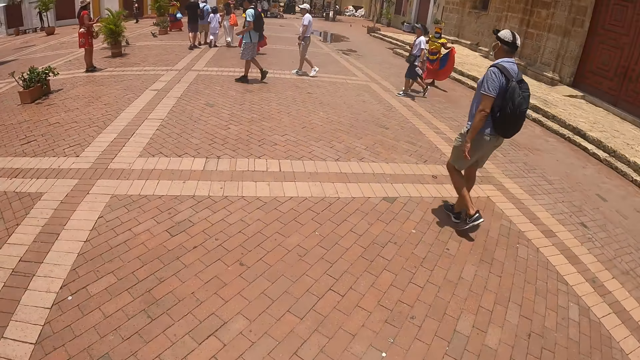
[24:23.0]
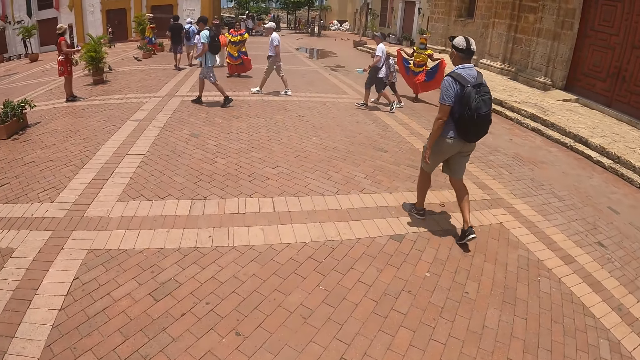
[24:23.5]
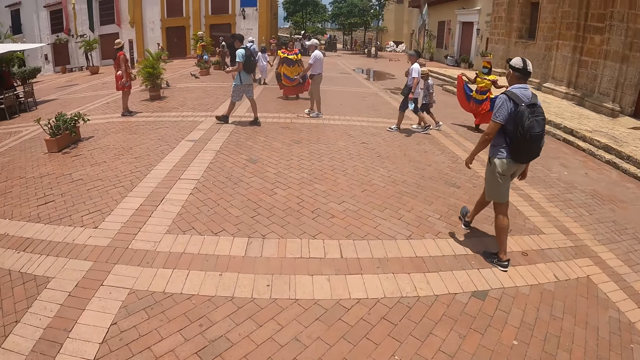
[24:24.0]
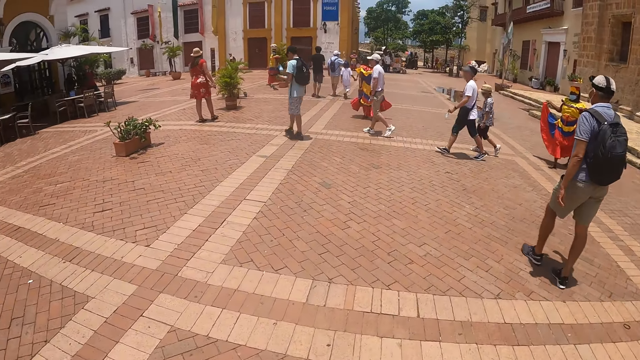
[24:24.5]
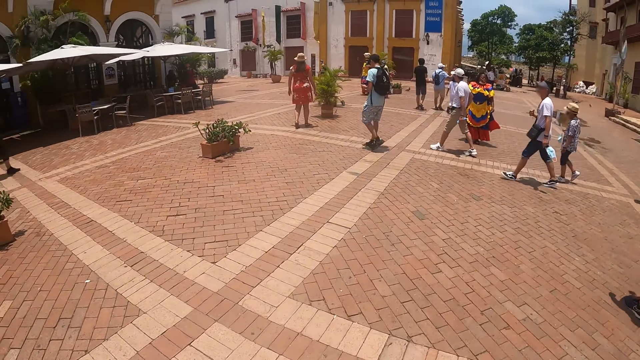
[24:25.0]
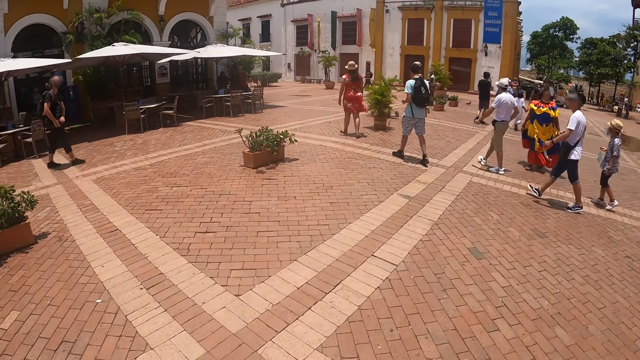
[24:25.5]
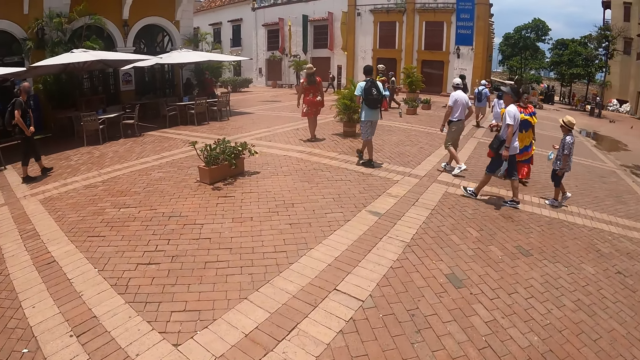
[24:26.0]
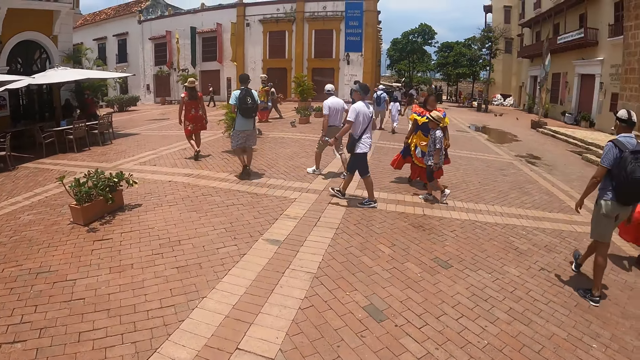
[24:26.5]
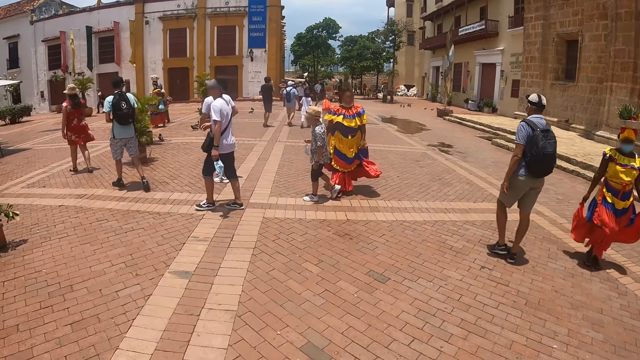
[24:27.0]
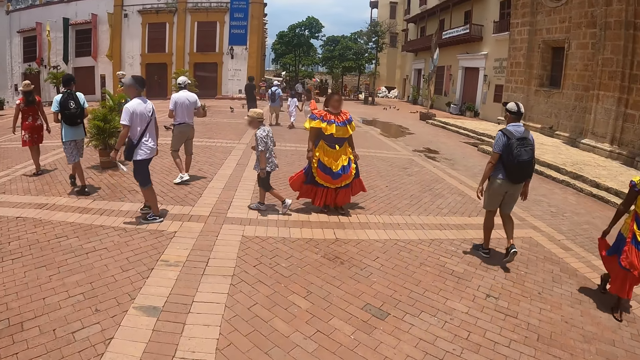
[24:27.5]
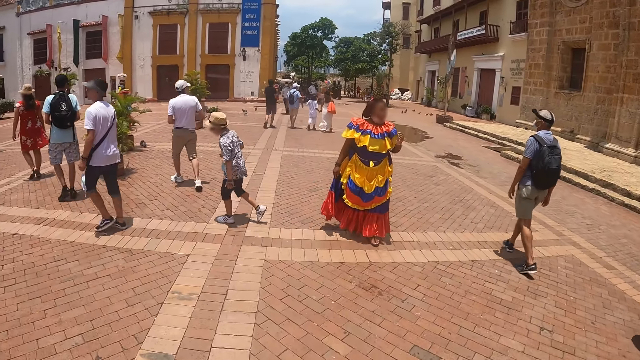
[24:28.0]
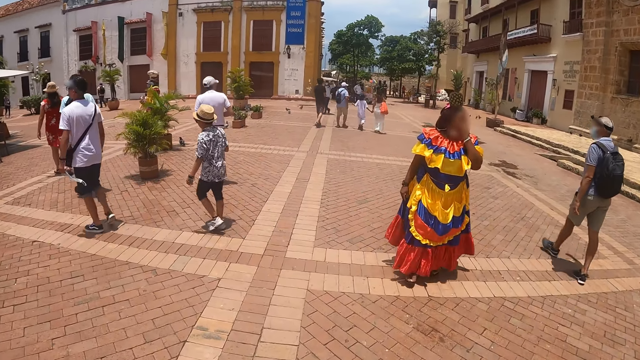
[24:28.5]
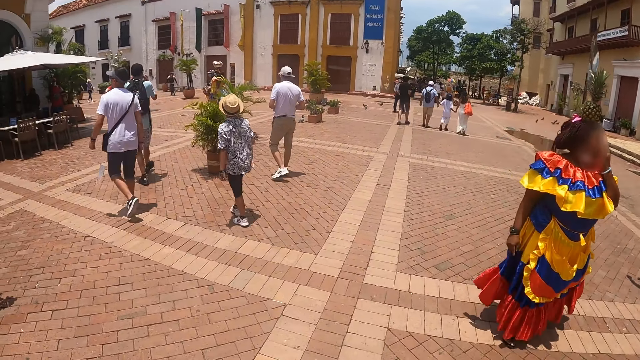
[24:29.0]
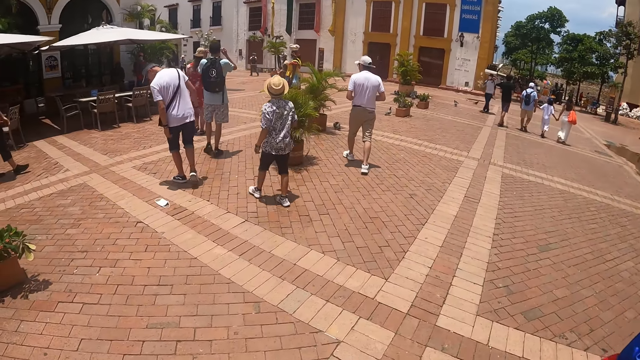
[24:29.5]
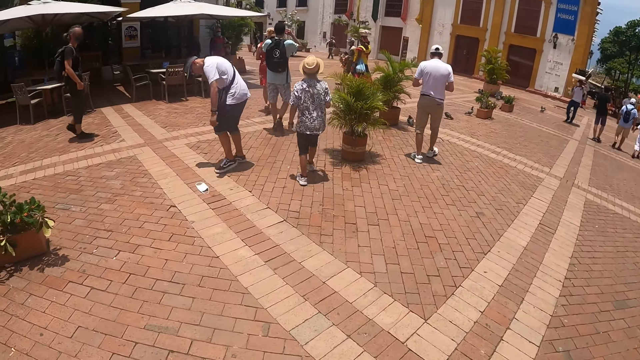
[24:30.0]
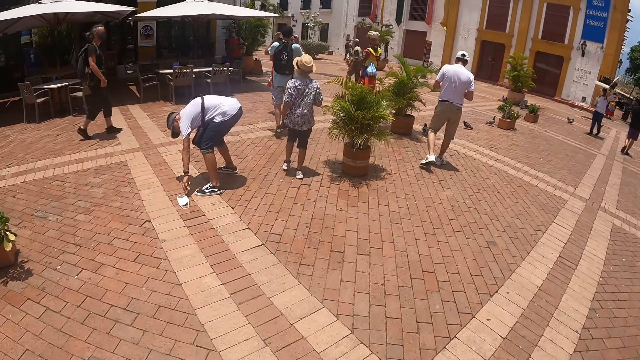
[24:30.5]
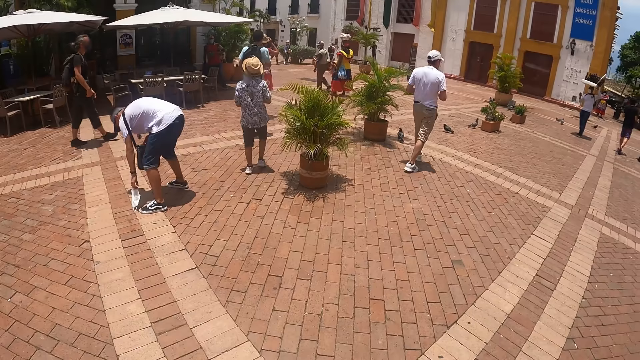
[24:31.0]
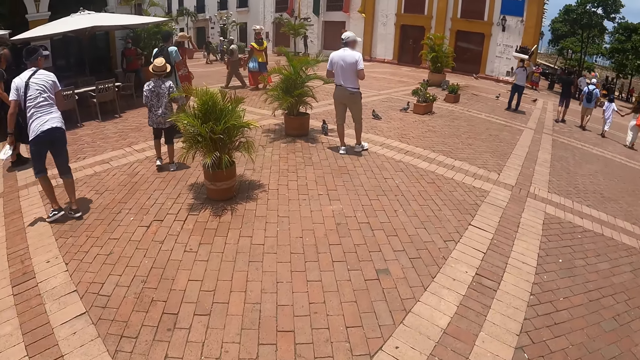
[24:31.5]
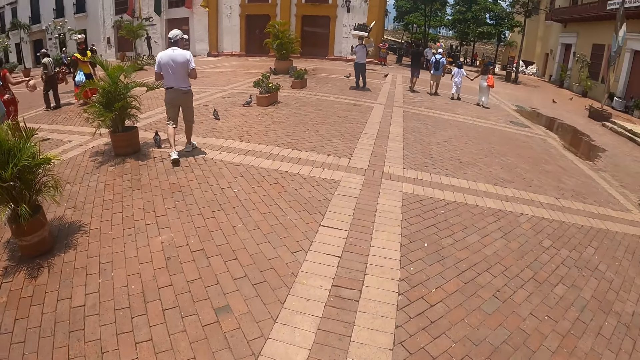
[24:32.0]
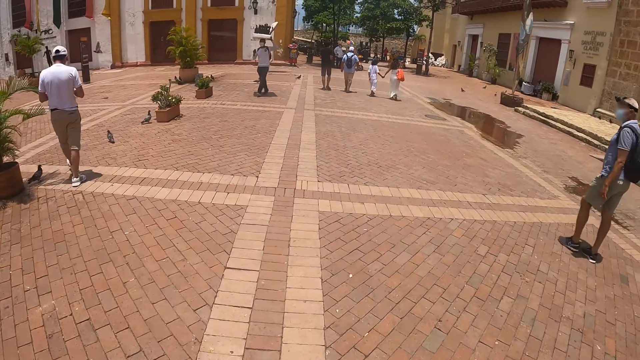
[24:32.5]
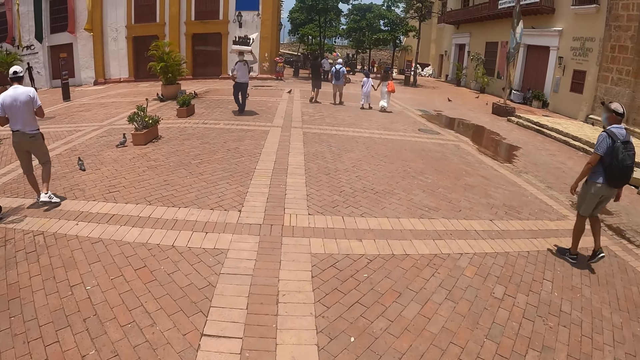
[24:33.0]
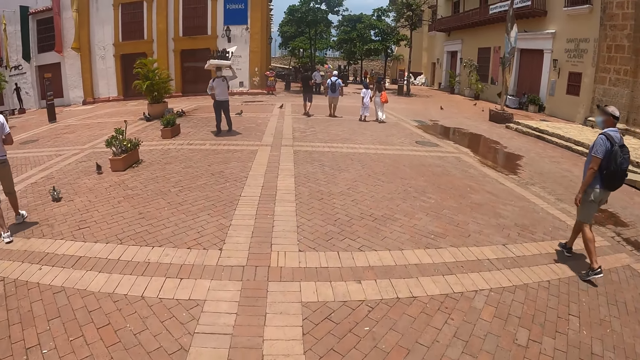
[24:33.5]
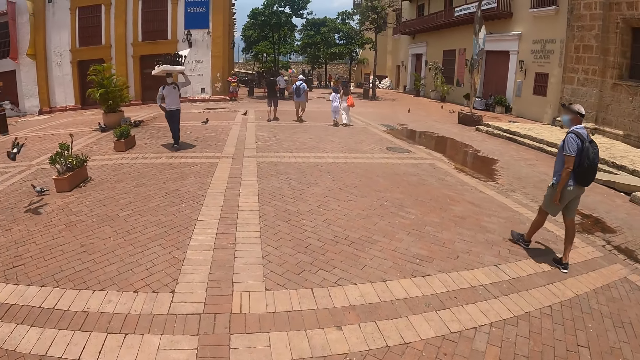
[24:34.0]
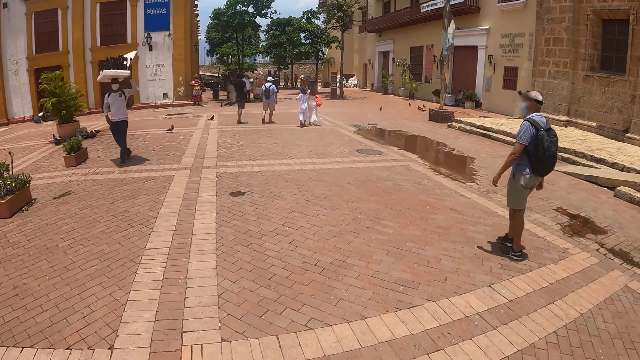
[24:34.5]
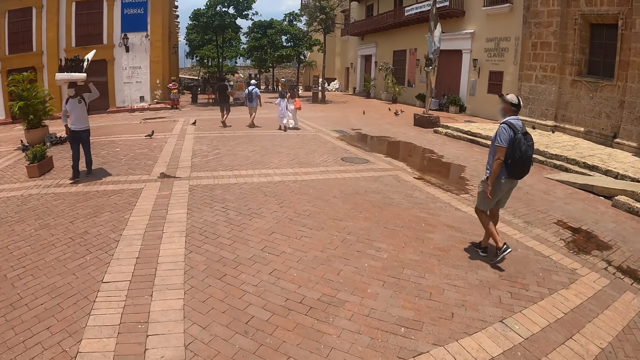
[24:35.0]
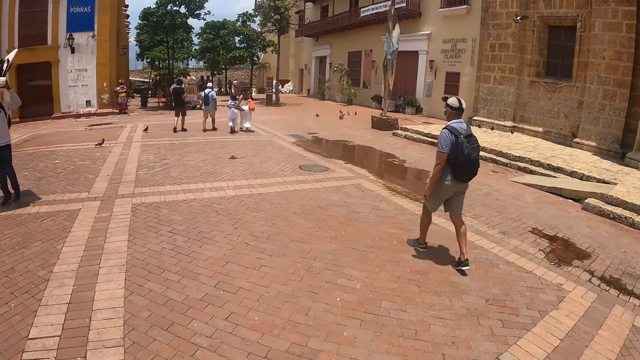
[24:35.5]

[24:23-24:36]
A person picks up the mask.

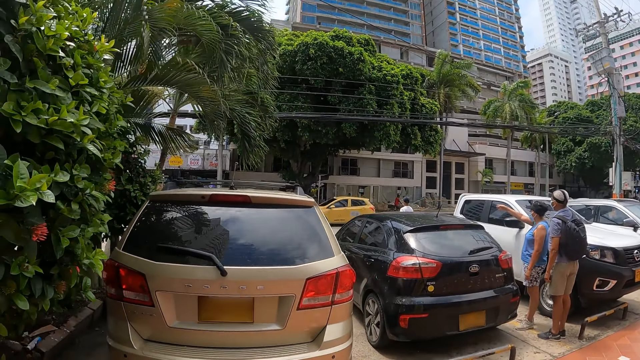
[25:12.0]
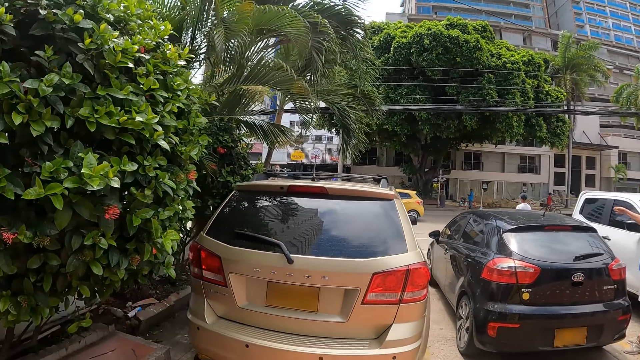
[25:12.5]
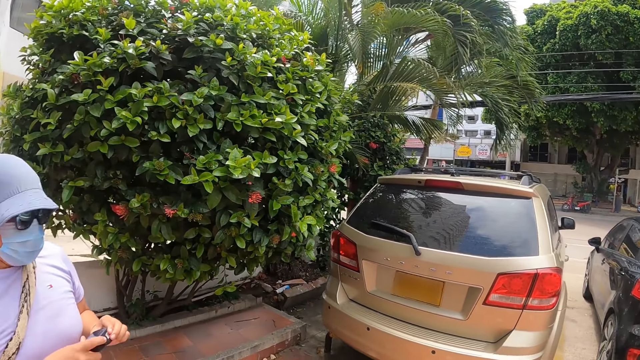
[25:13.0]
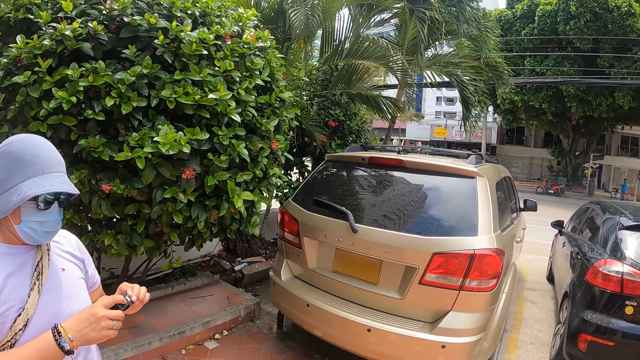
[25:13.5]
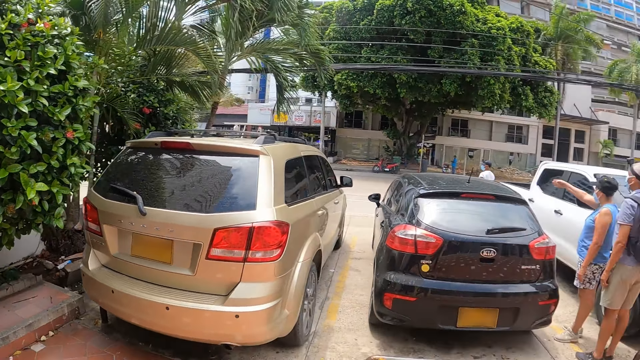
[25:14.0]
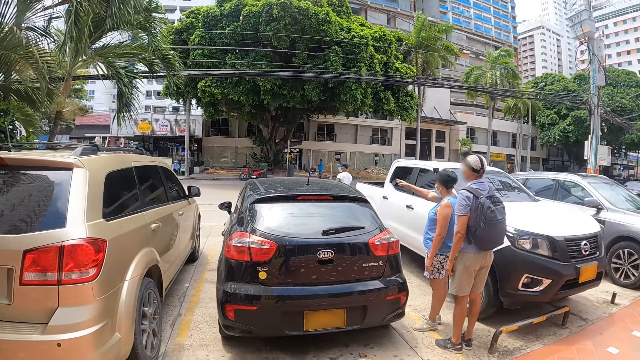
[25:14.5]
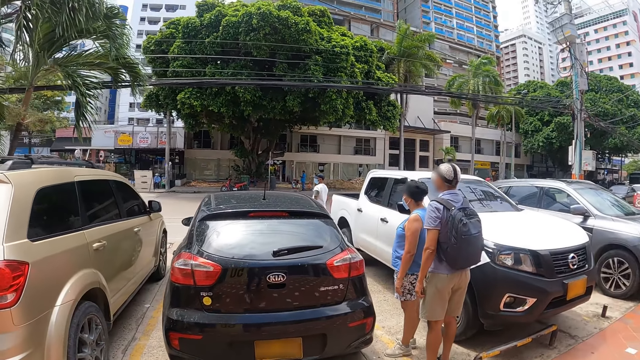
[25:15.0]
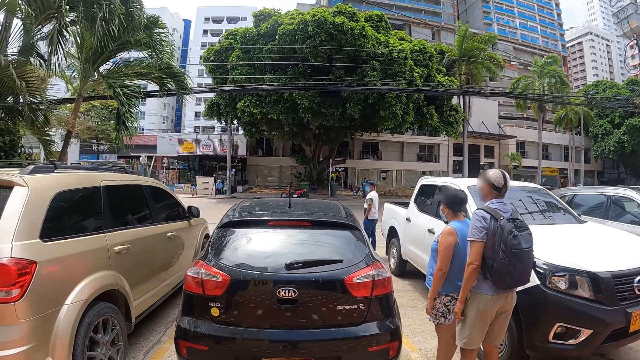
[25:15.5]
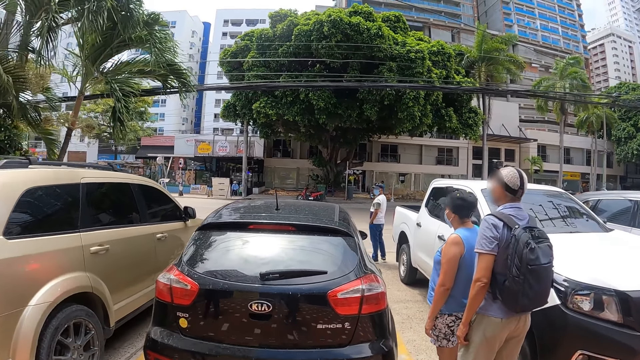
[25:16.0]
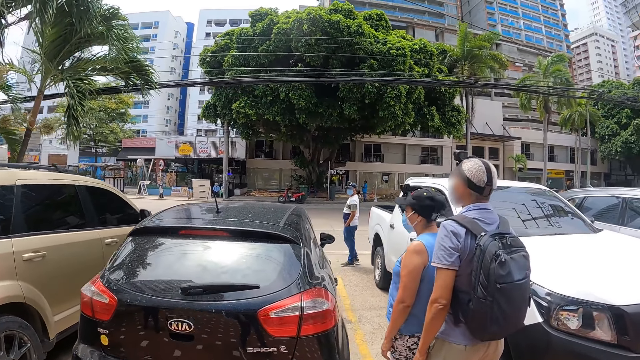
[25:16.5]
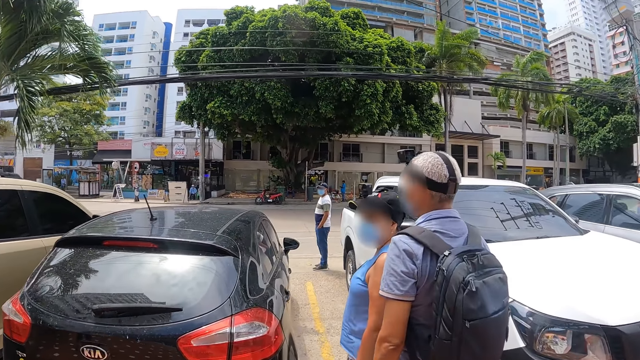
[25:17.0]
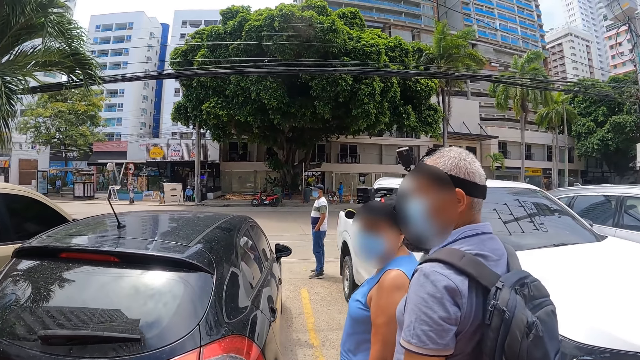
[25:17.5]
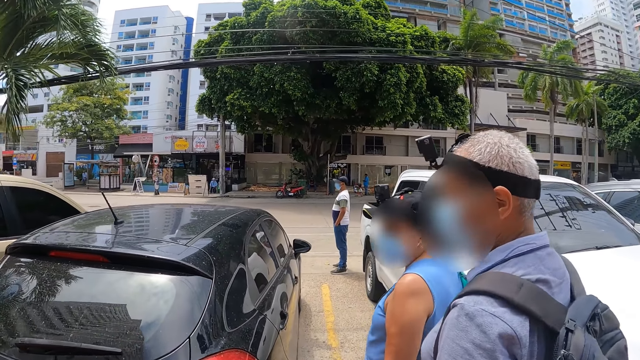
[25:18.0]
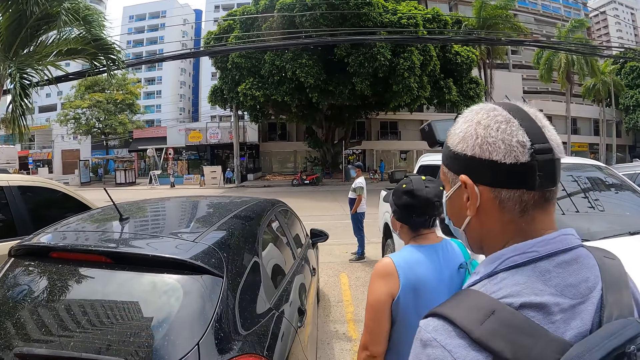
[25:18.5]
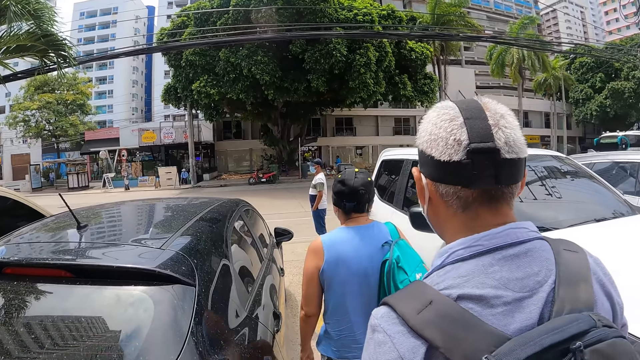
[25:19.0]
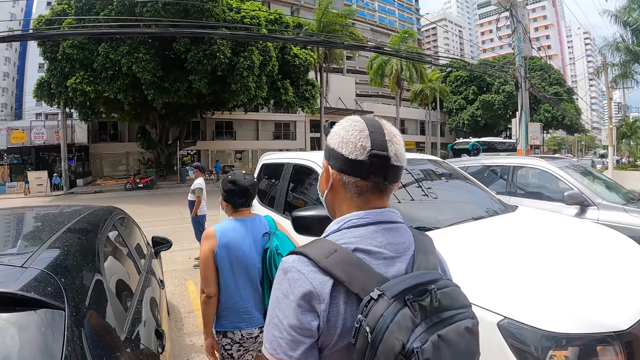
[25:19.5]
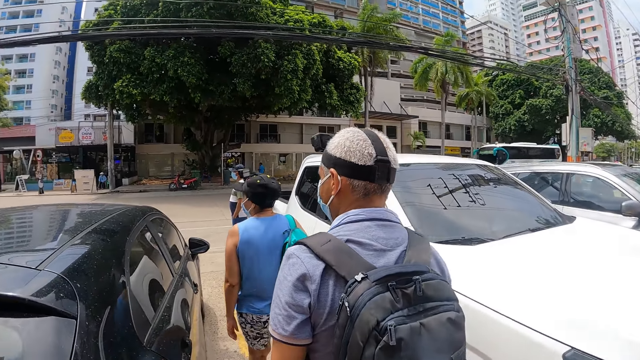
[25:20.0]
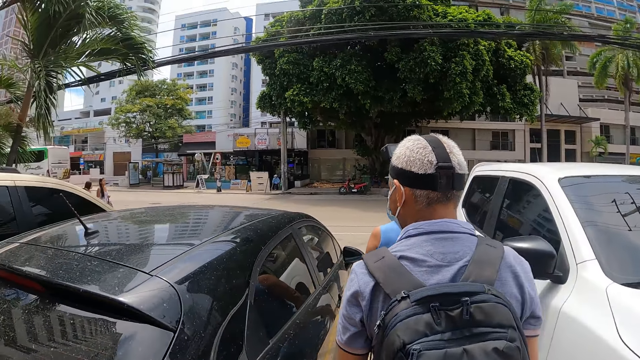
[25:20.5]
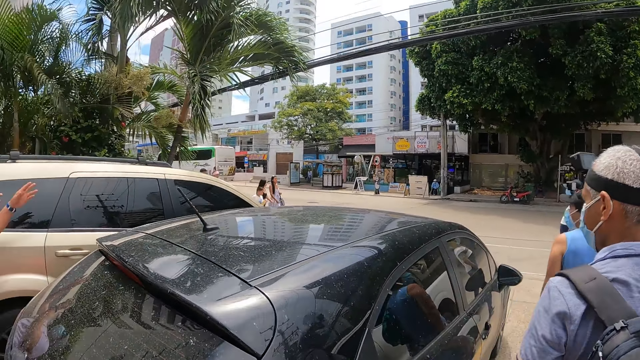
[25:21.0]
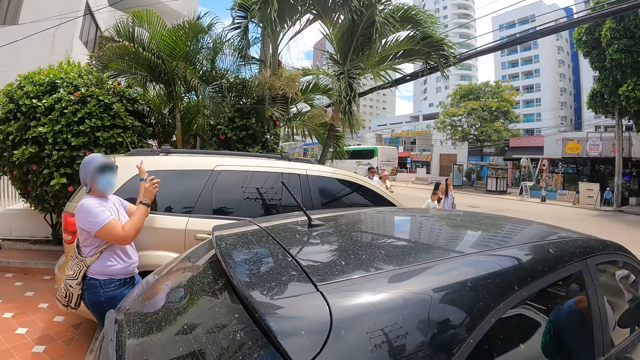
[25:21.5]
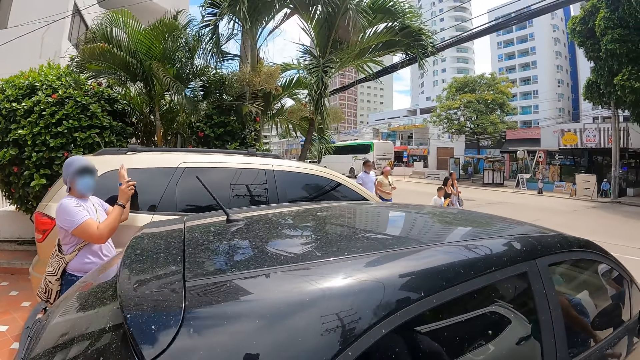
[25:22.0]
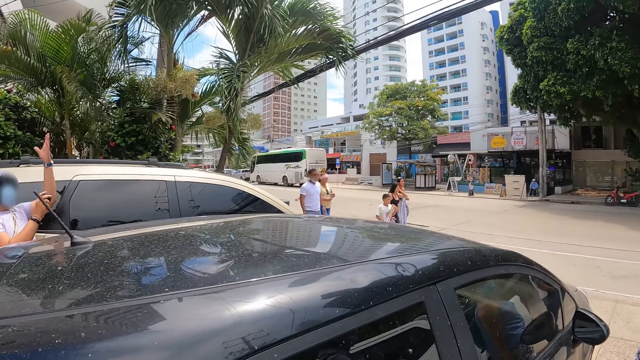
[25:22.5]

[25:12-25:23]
A person holds the camera.
